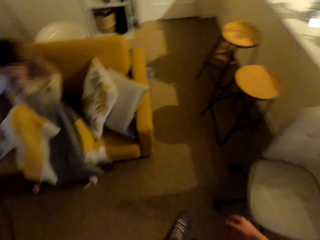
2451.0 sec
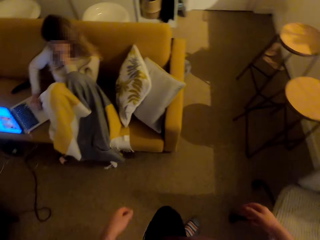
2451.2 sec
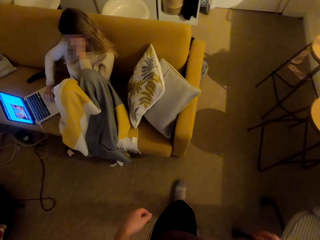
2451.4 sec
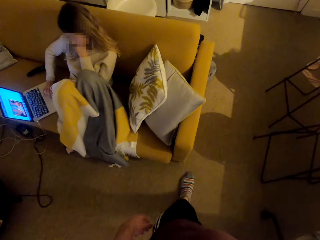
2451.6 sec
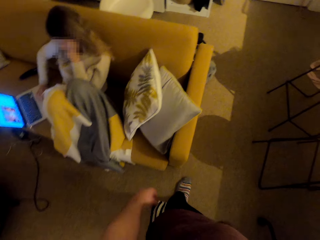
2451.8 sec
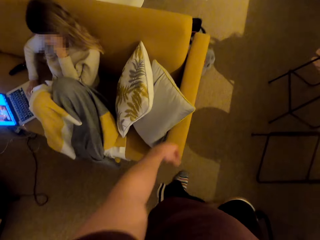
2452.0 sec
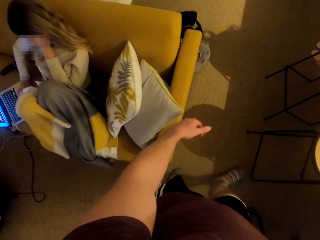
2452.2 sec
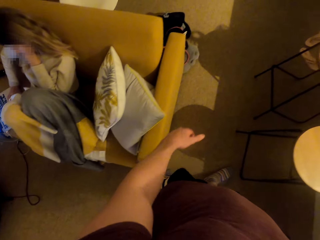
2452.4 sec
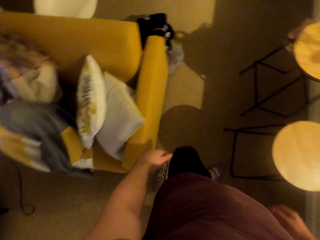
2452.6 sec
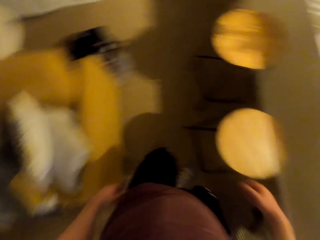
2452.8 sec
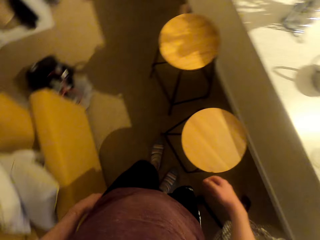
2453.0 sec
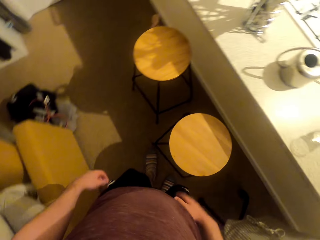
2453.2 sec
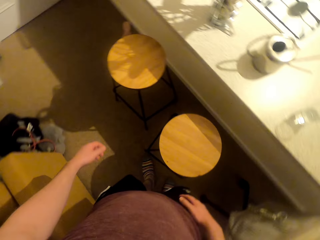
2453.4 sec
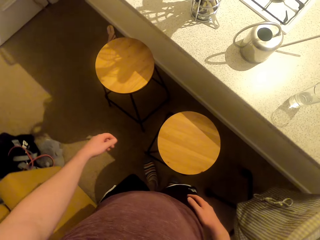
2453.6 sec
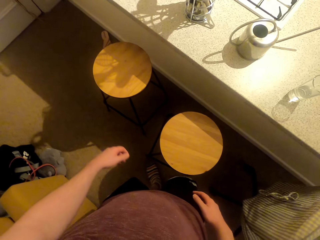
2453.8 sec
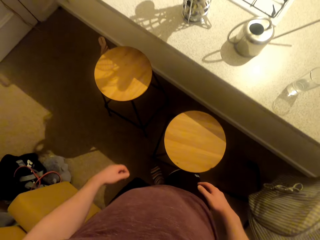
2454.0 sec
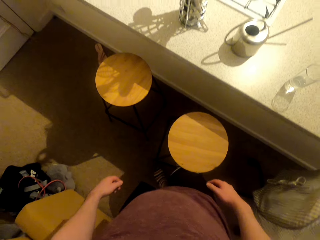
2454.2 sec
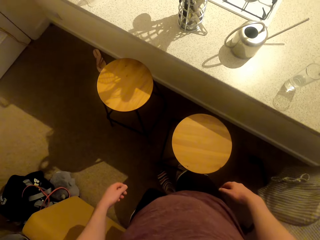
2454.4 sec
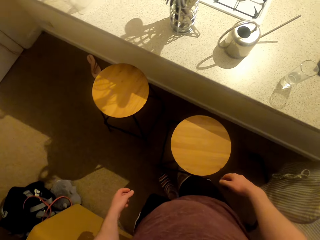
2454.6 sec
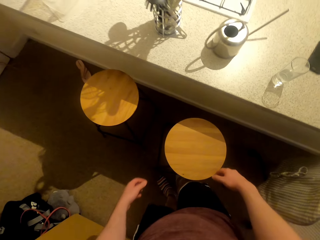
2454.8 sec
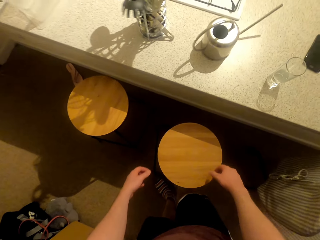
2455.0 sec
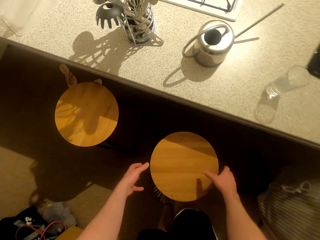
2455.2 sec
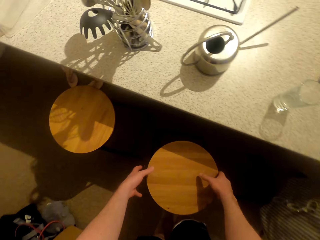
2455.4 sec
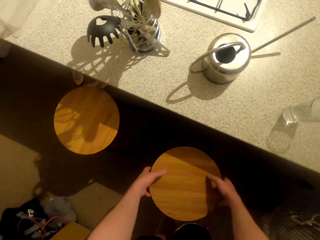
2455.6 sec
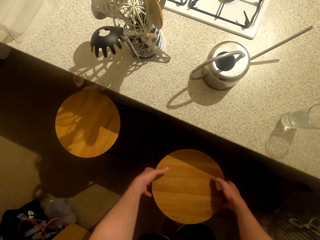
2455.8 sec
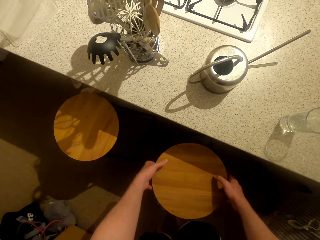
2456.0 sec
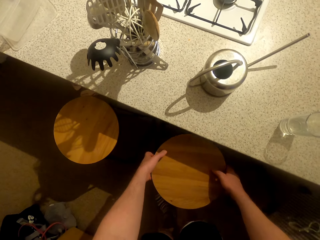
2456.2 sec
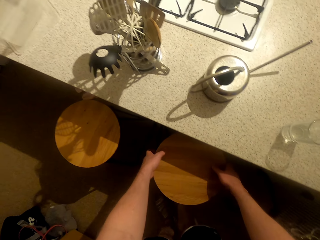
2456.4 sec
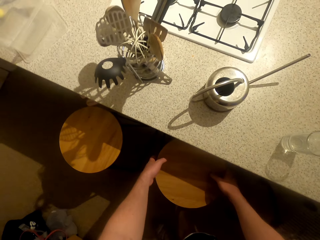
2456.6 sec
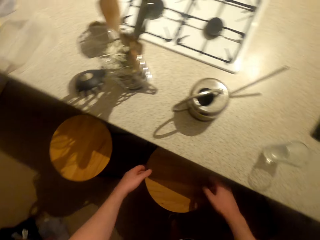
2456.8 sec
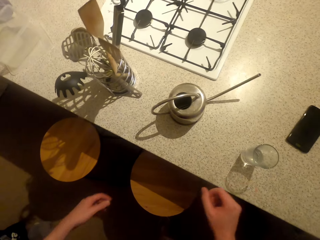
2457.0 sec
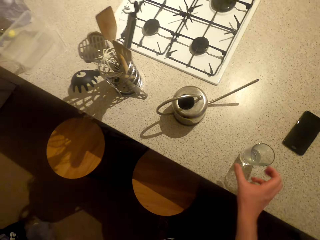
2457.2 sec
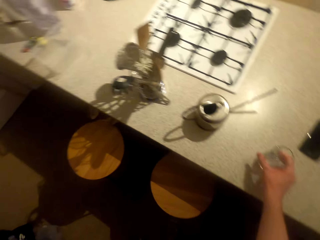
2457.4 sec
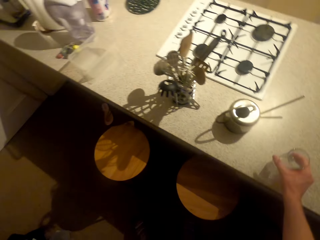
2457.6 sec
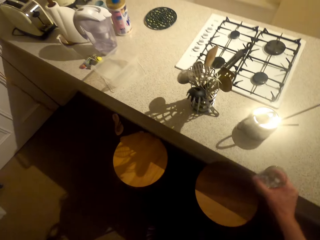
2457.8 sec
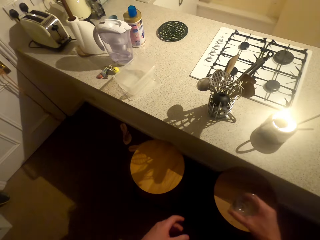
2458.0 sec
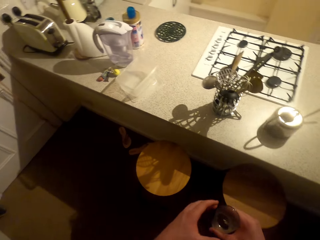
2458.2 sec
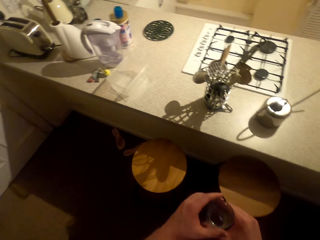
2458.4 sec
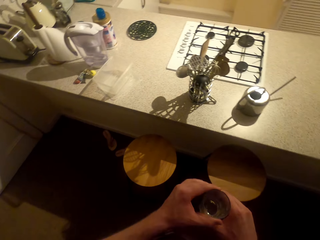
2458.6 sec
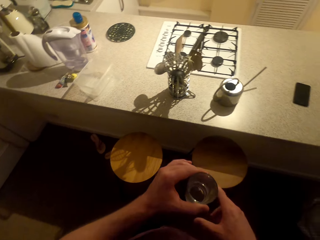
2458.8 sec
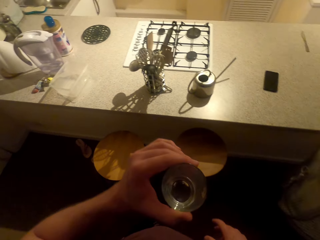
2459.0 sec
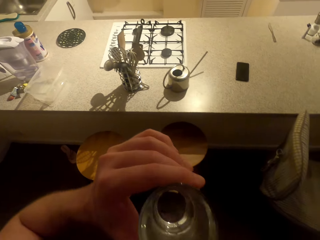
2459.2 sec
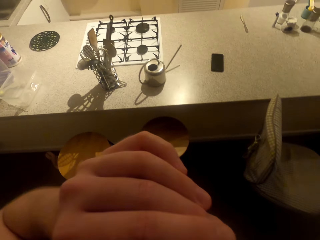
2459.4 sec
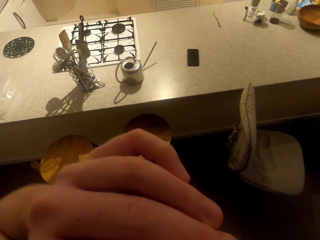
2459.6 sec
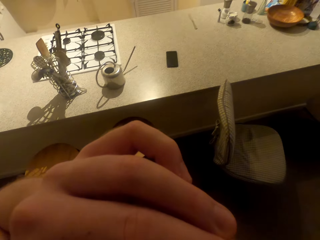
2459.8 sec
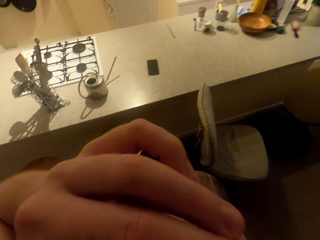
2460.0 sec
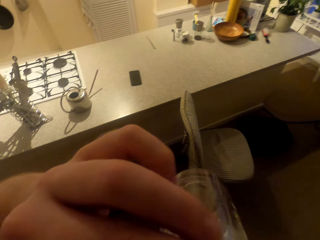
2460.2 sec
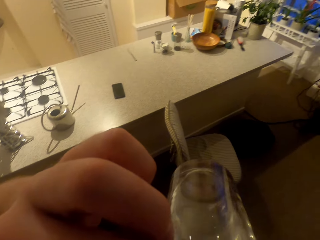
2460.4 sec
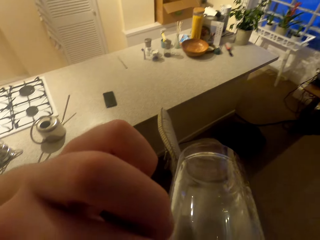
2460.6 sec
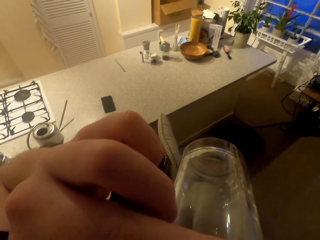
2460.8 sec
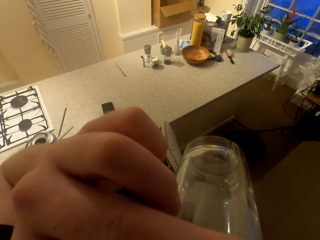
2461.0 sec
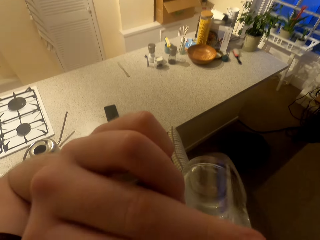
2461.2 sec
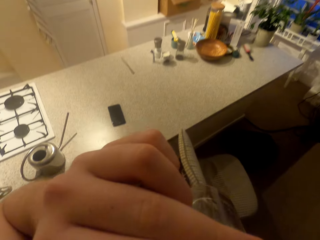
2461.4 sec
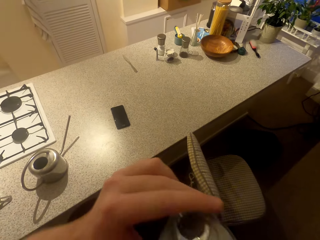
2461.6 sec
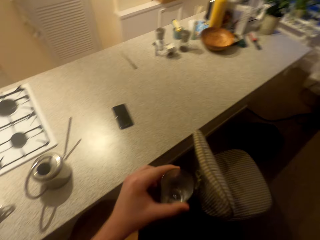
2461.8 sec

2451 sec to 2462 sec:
The camera wearer walks around the house. They move a stool. They take a glass of water and drink the water.

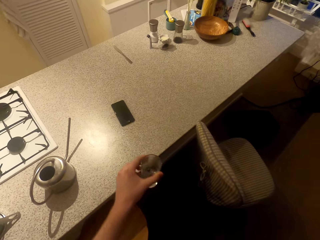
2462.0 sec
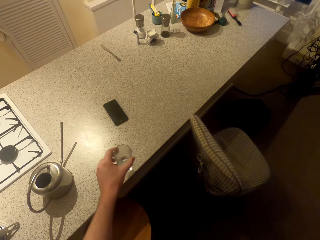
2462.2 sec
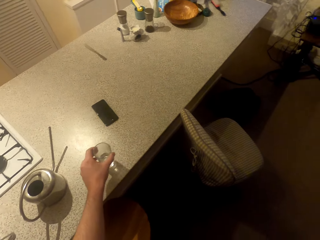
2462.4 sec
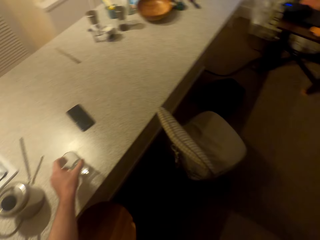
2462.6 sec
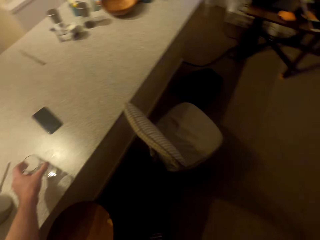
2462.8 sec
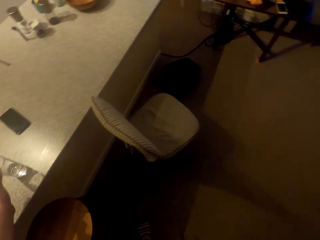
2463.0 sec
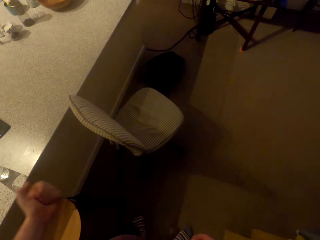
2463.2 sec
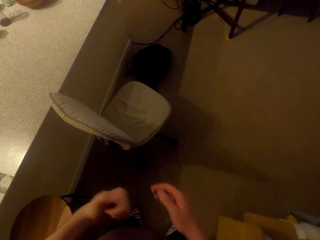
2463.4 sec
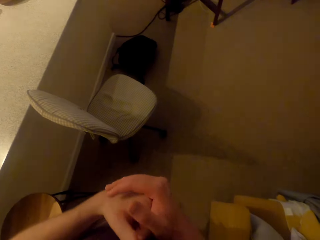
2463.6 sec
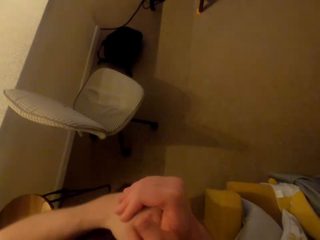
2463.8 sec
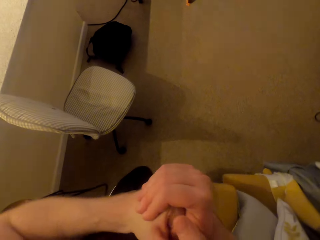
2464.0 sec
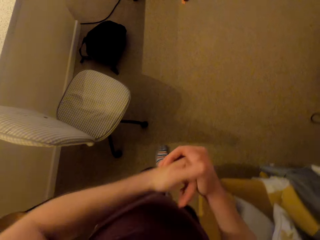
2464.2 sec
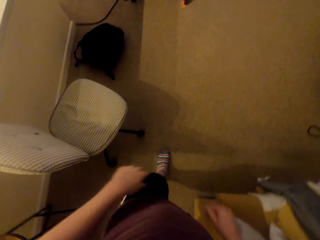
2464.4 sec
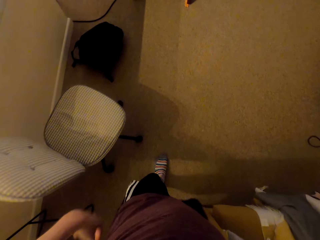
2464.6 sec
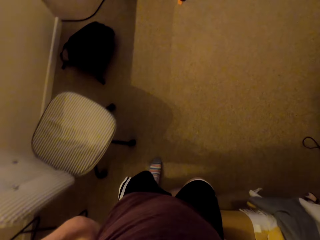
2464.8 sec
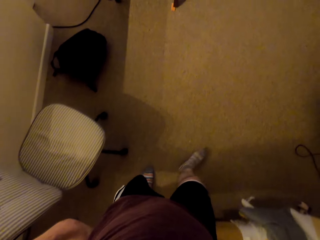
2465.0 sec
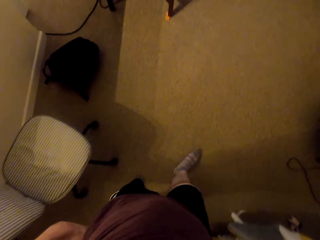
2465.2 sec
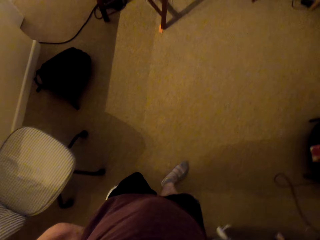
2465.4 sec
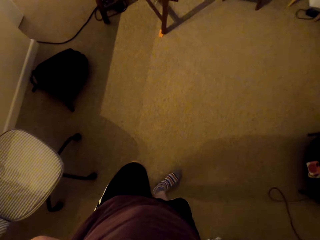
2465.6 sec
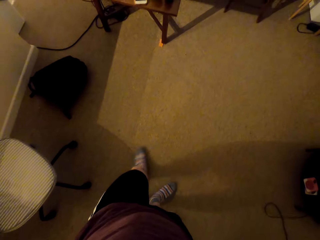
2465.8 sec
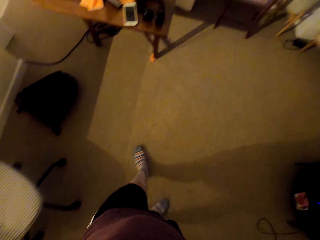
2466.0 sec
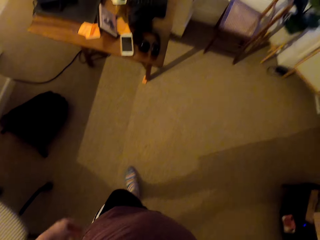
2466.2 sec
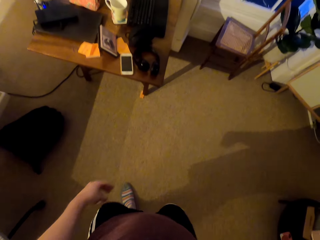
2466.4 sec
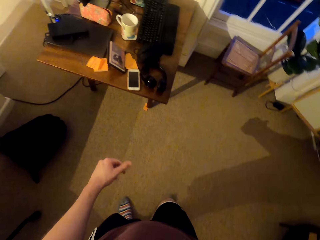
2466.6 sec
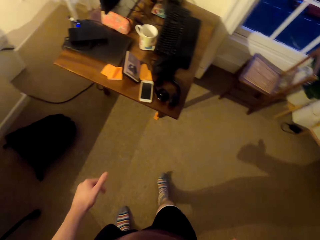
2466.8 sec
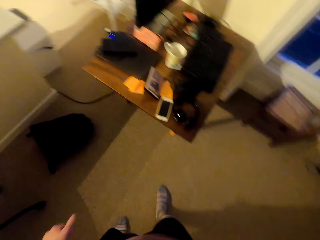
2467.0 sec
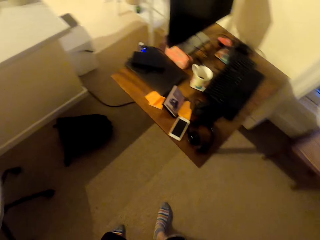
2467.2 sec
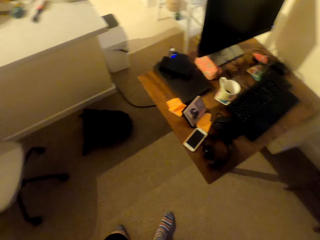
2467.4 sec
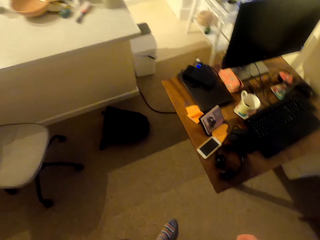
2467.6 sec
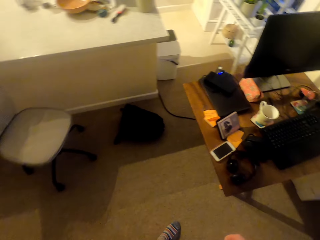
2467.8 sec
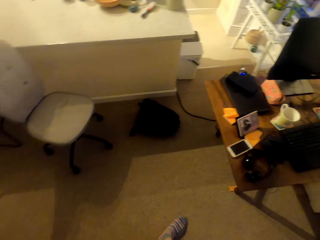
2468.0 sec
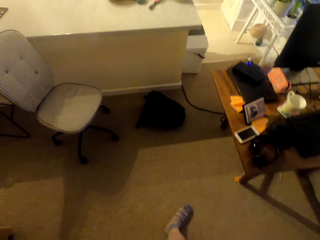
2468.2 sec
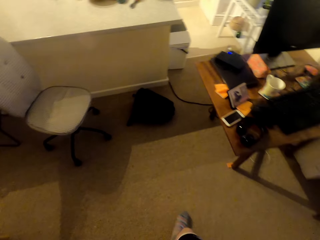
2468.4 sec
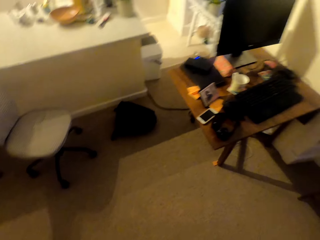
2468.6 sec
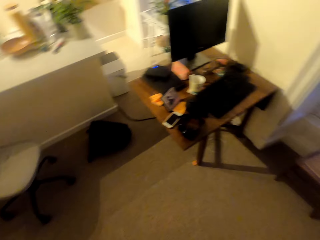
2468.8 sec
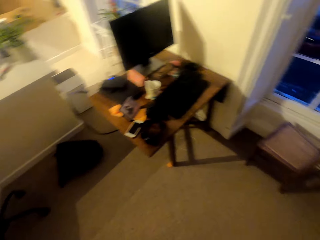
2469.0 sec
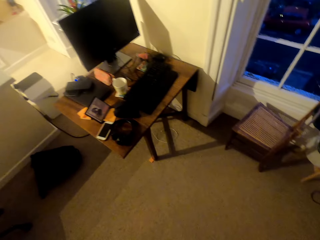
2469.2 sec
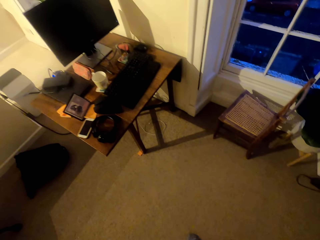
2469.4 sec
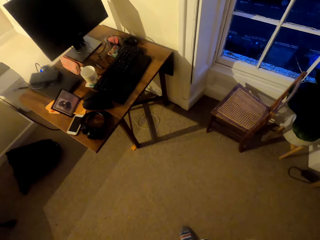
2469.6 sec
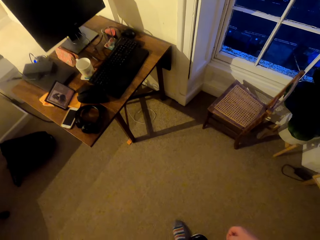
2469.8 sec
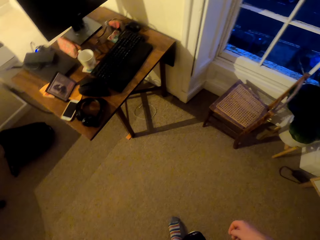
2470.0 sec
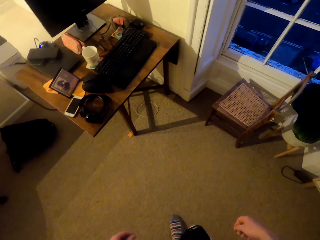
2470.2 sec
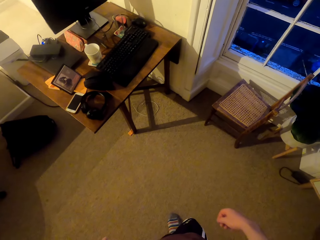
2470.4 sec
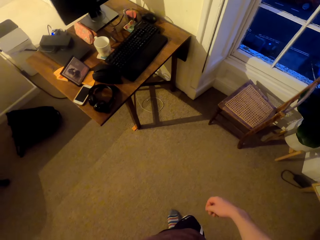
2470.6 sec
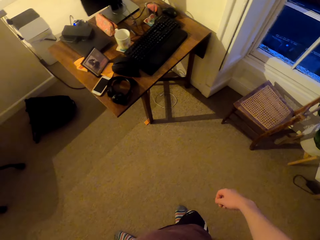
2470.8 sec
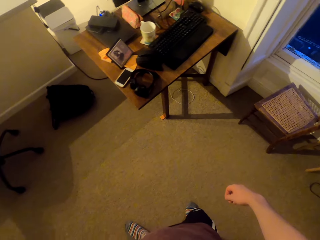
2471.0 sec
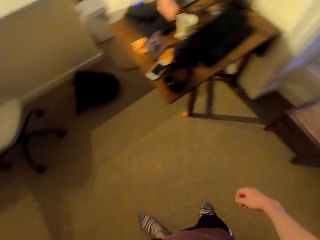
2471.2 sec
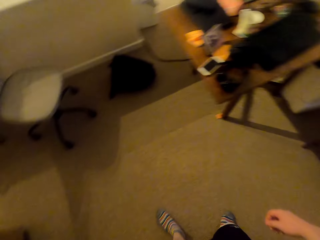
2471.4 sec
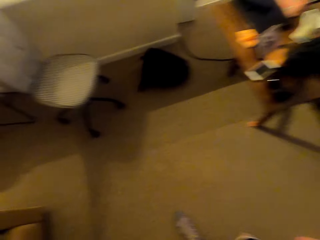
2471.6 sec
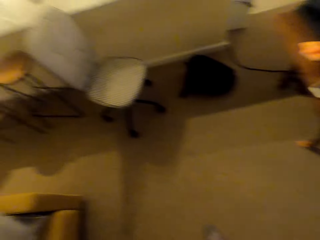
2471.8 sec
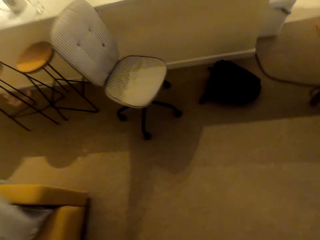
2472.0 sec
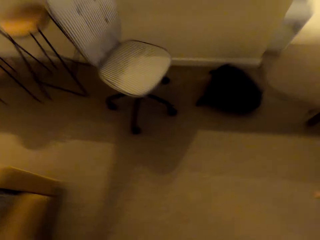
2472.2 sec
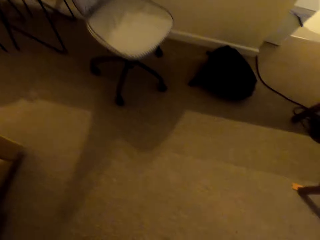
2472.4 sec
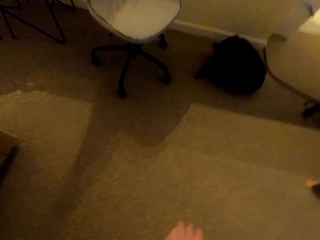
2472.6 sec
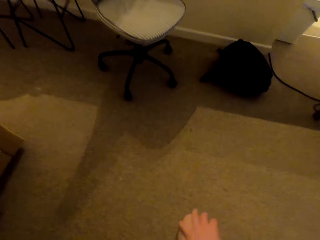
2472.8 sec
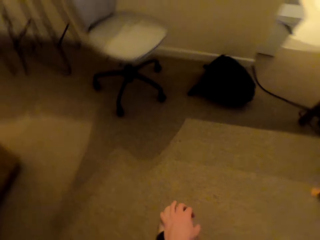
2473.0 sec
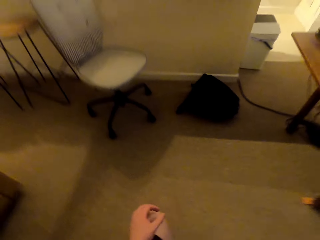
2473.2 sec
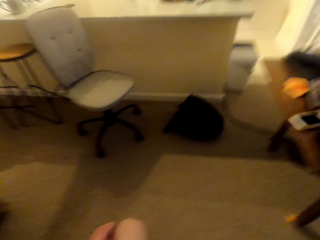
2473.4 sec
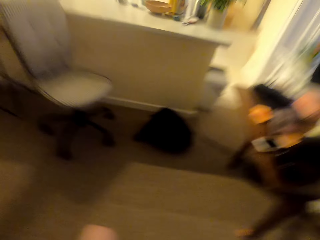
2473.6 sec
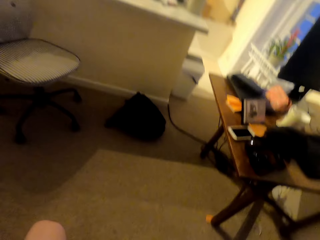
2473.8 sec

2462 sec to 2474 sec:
The camera wearer places the water glass on the kitchen counter. He cracks his knuckles. He walks back.
